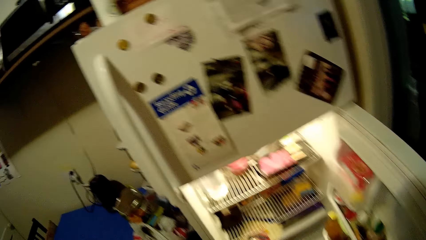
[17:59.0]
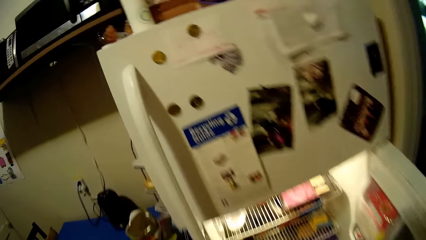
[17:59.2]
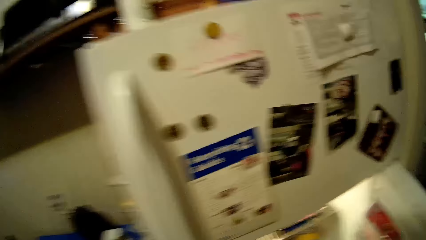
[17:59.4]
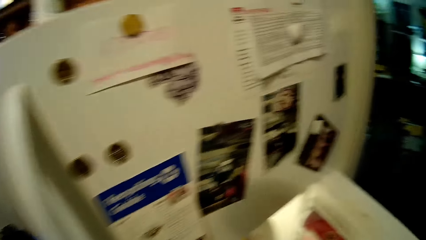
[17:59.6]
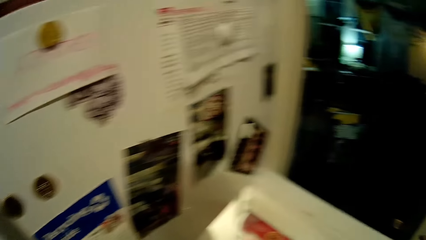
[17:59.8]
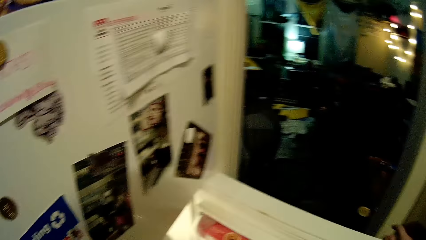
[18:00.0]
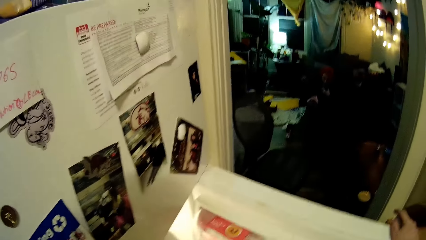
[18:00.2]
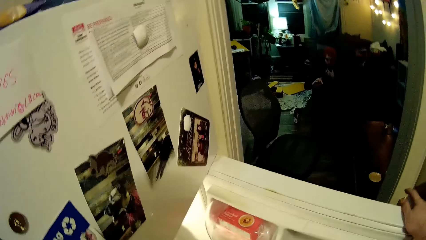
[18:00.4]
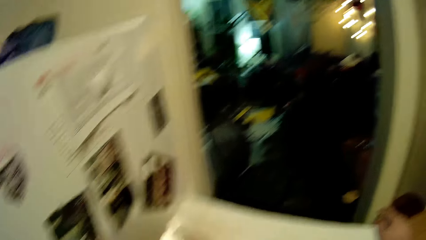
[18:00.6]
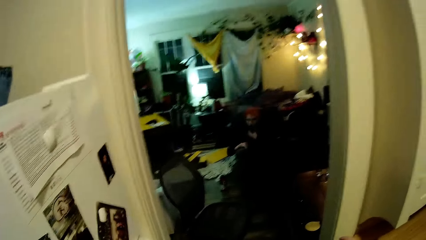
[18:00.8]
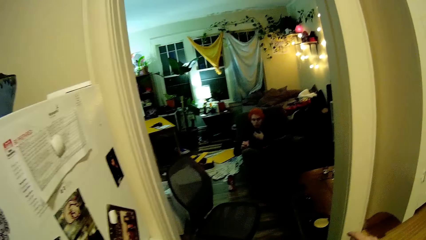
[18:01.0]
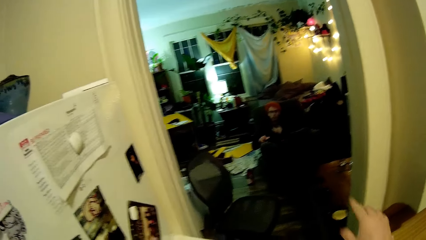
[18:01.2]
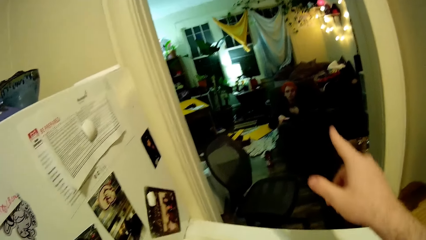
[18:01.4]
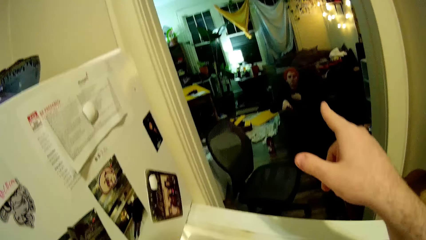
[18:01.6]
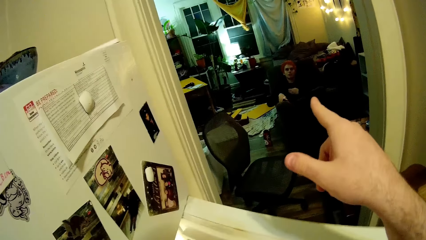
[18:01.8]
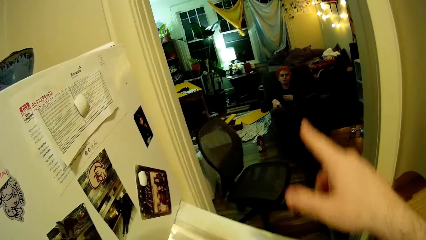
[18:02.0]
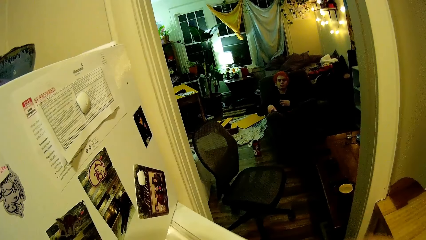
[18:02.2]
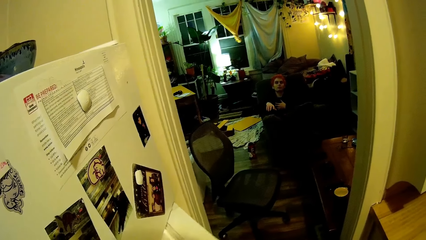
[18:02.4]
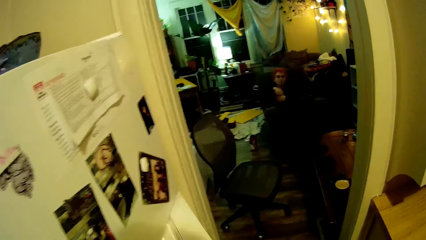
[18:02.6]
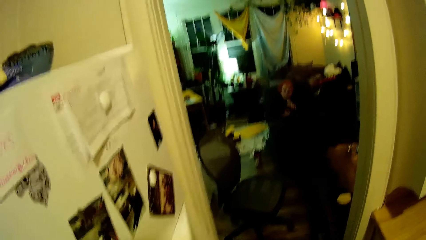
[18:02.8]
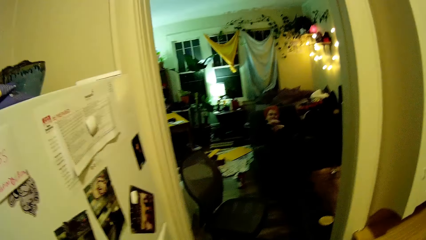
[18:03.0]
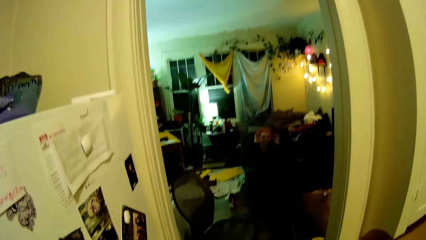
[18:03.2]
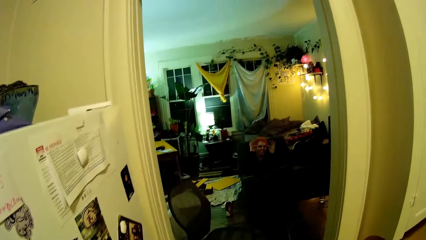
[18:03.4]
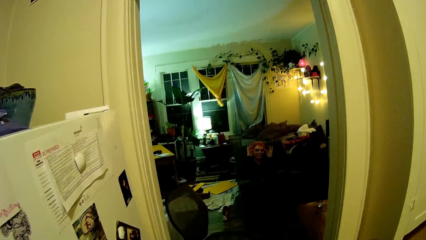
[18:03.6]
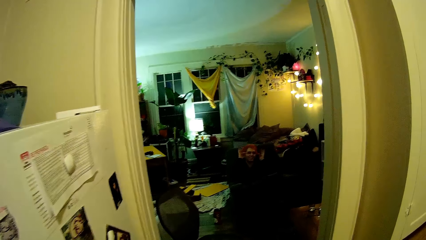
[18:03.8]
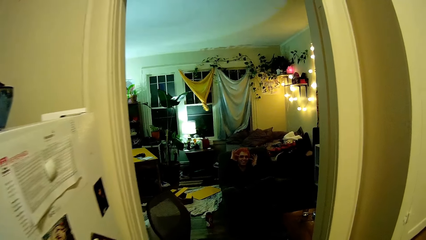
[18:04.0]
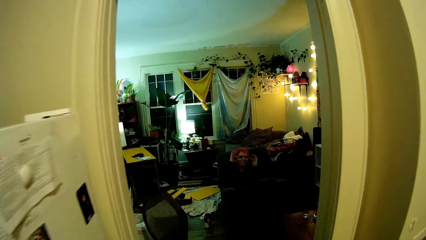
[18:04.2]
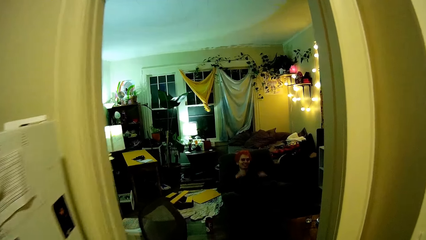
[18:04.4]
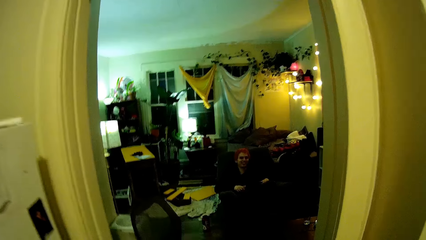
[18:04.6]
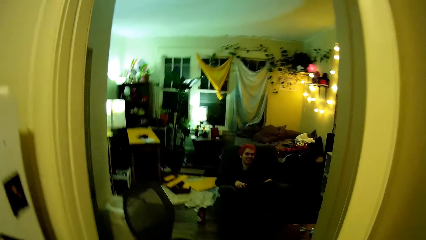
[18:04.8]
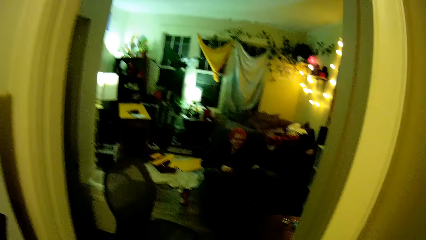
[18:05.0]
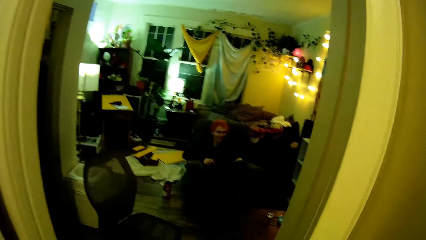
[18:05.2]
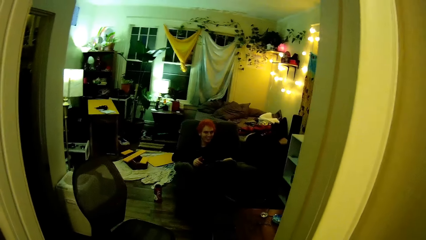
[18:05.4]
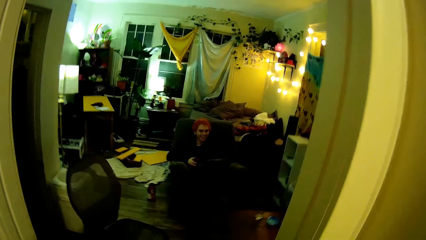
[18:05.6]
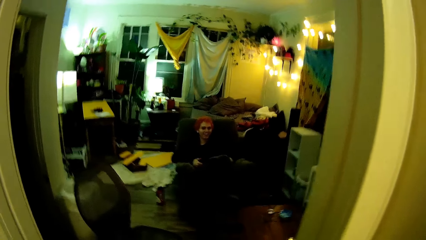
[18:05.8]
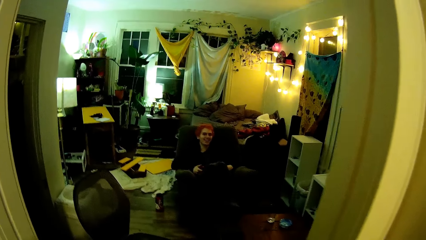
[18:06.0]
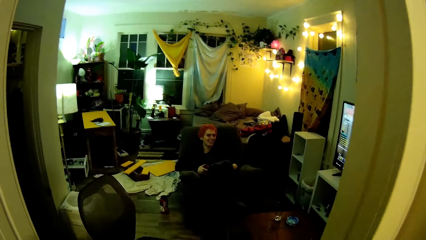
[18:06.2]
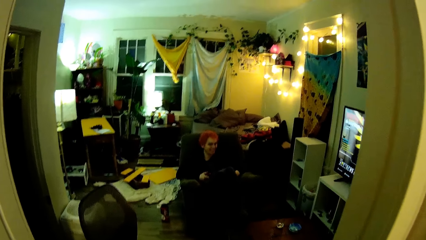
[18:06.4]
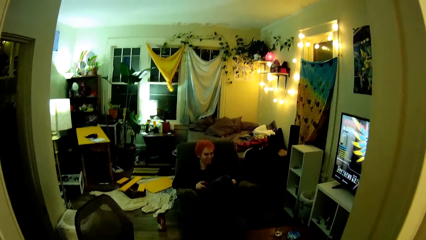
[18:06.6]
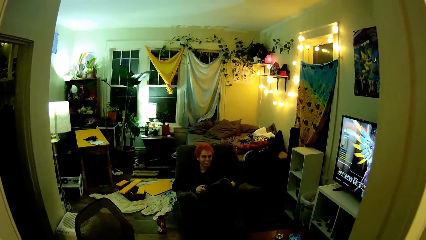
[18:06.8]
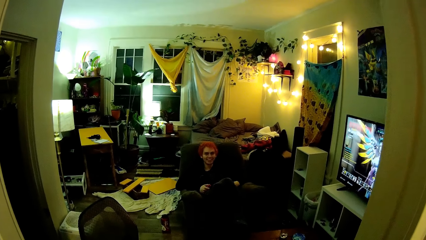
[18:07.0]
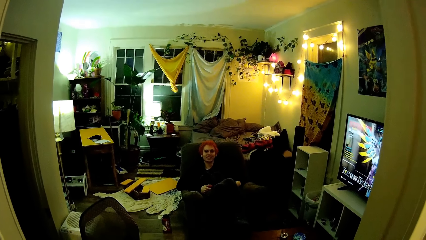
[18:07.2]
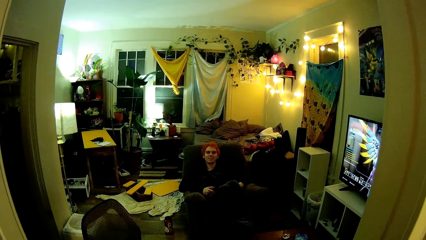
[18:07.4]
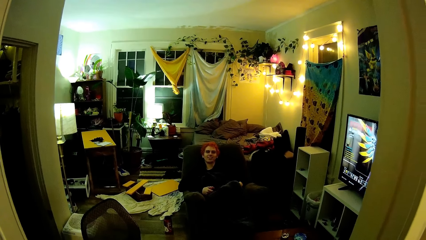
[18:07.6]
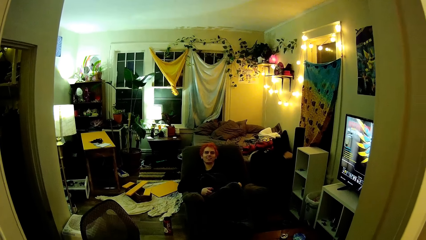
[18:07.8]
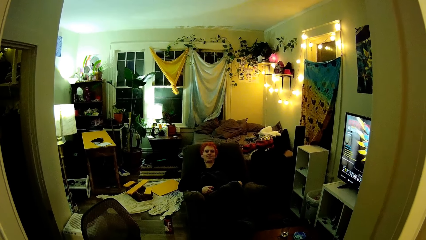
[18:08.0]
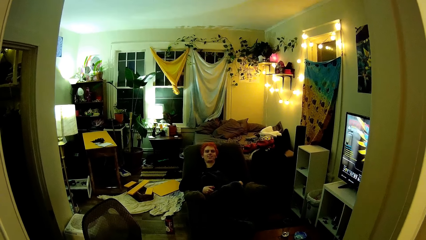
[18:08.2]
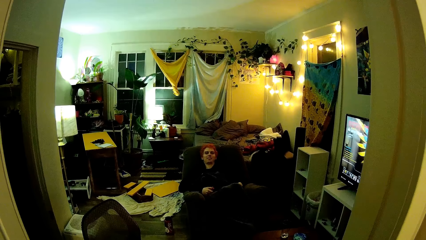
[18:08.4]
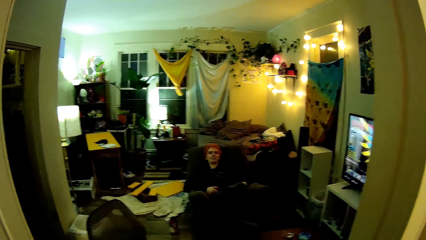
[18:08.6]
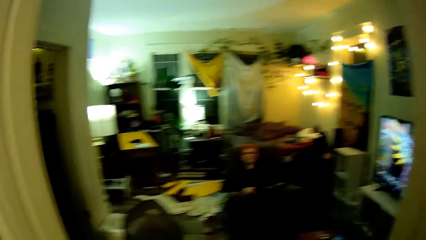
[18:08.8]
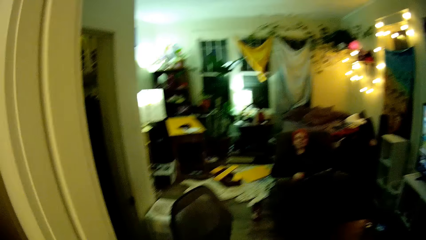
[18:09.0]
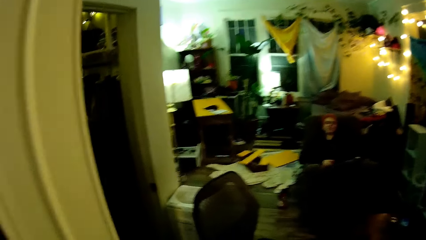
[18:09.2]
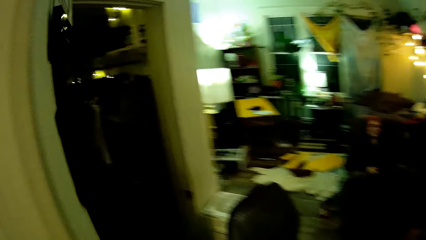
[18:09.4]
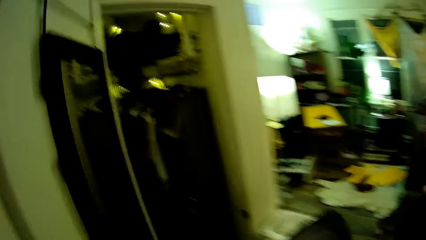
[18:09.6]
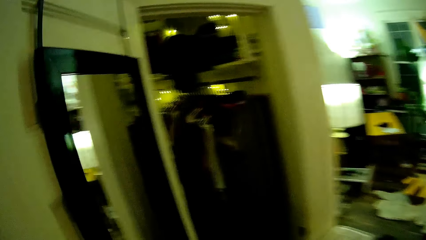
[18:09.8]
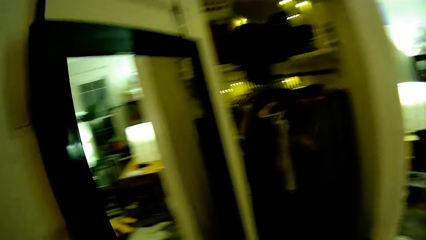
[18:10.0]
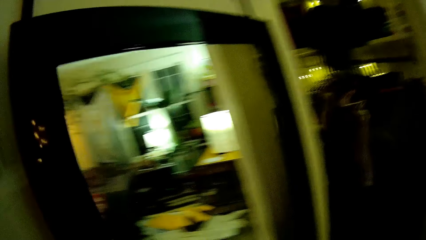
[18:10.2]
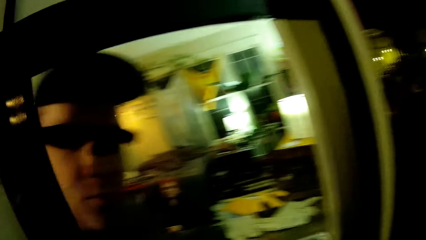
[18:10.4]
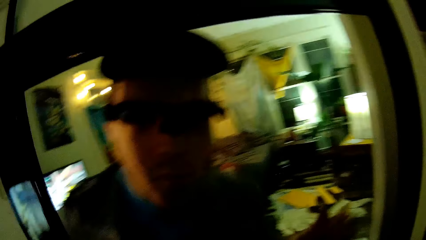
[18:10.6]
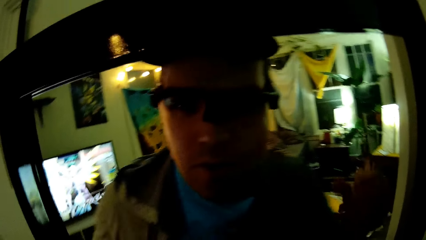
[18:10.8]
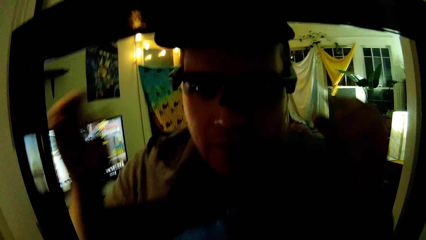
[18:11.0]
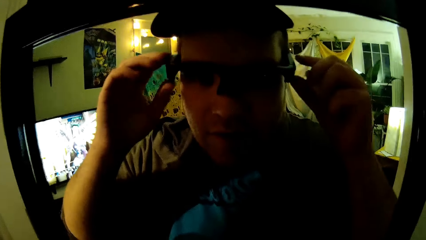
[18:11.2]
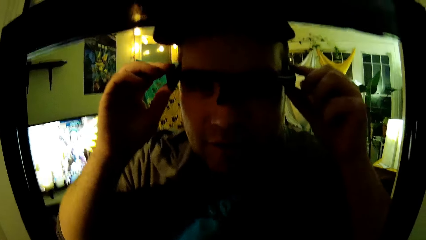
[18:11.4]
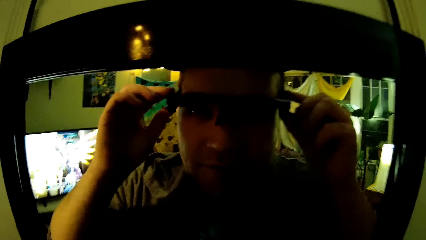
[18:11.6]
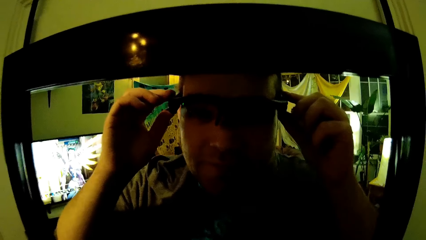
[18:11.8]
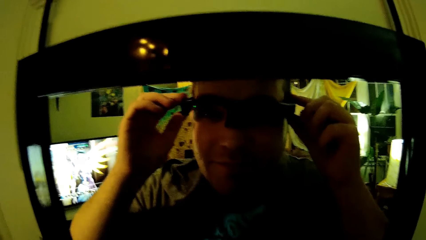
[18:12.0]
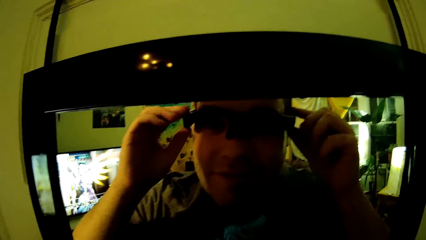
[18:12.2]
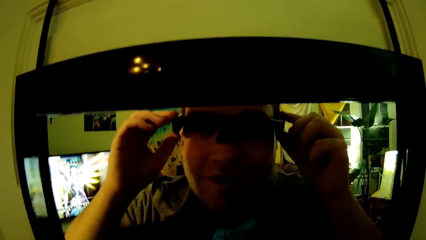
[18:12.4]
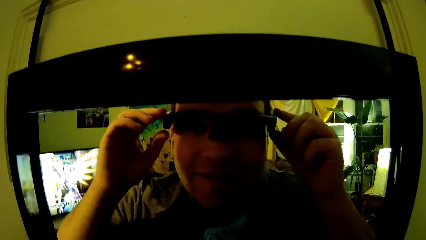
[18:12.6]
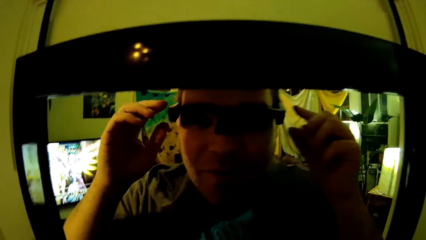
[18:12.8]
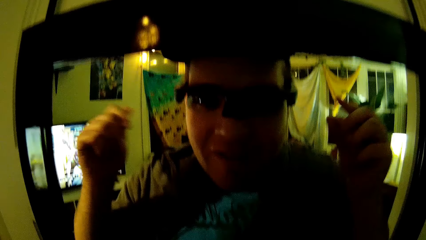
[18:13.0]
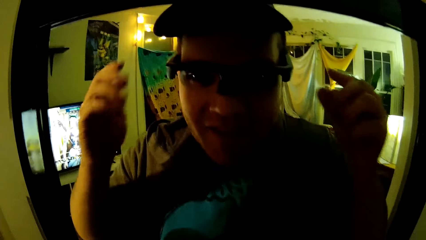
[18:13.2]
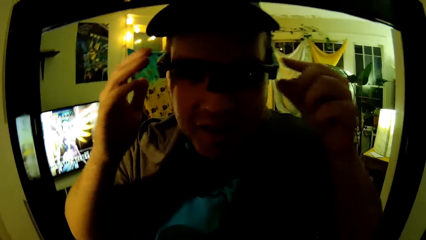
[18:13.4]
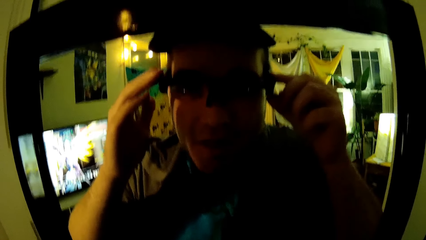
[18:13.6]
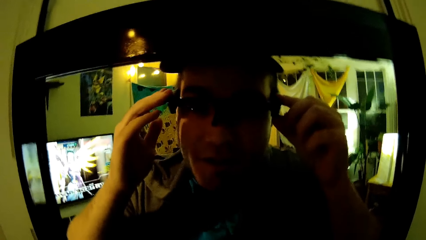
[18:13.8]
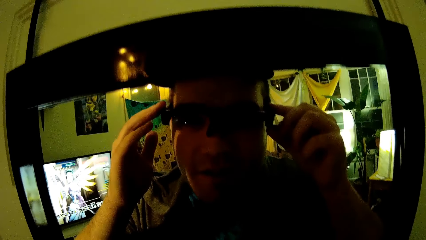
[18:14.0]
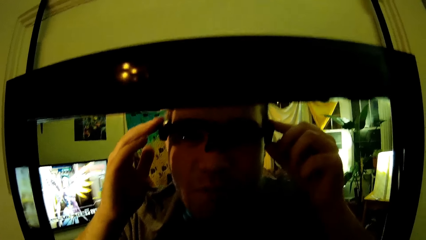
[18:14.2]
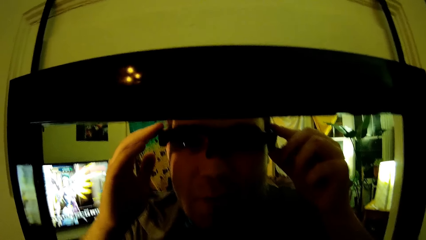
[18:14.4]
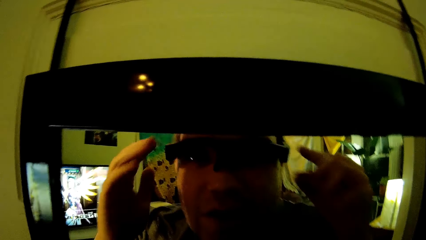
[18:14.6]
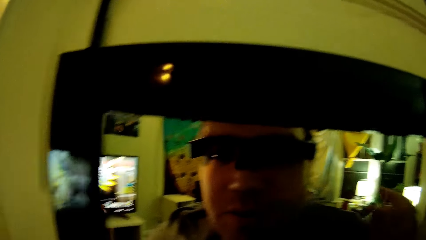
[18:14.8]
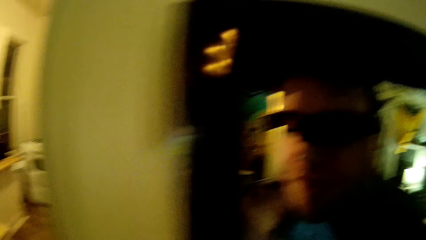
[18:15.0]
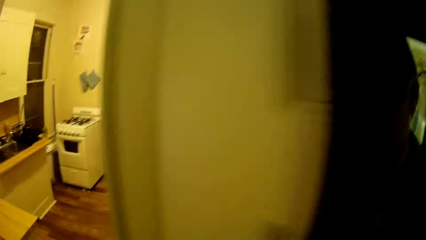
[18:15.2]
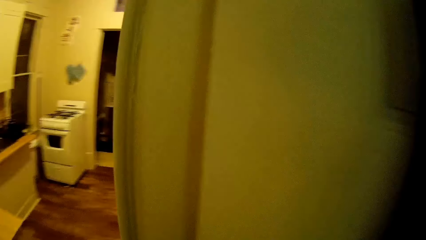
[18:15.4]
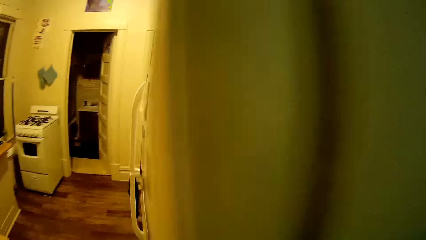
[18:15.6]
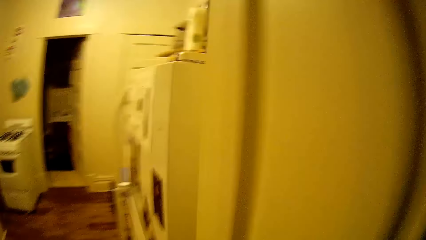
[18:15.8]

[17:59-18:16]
The camera wearer picks something from the fridge. They converse with a man. They close the fridge door. They dialogue with the man. They walk towards the mirror and check themselves at the mirror. They adjust the camera glasses. They adjust the camera. They converse with the man.
